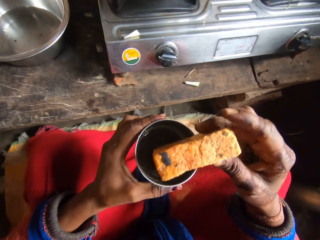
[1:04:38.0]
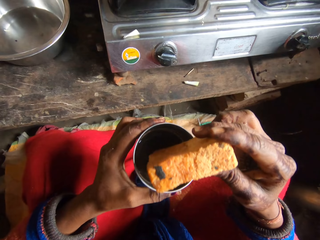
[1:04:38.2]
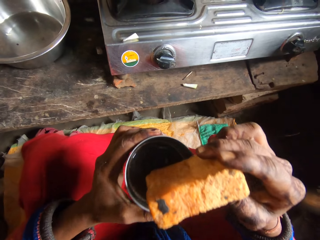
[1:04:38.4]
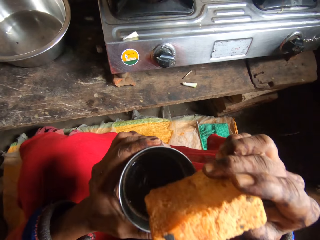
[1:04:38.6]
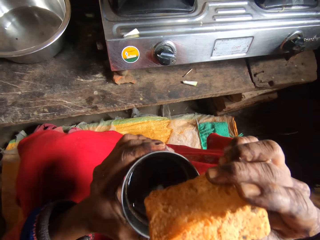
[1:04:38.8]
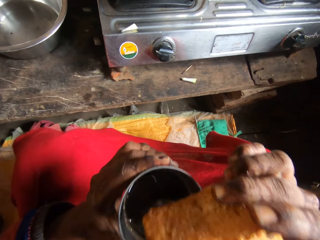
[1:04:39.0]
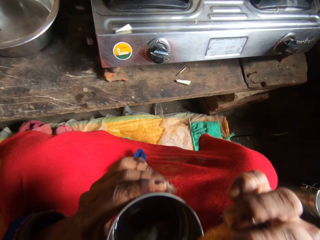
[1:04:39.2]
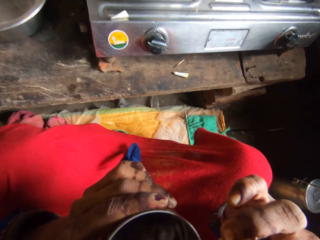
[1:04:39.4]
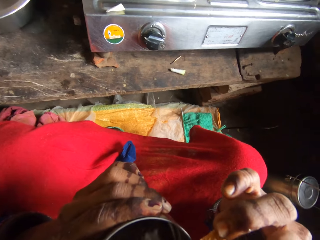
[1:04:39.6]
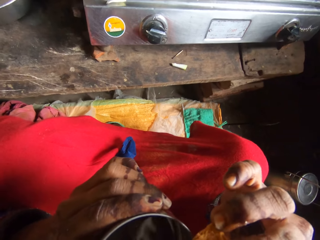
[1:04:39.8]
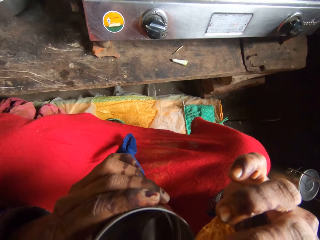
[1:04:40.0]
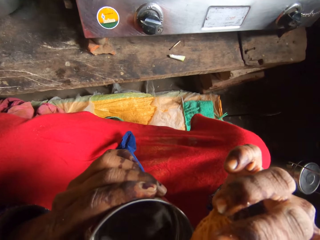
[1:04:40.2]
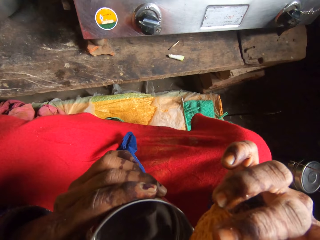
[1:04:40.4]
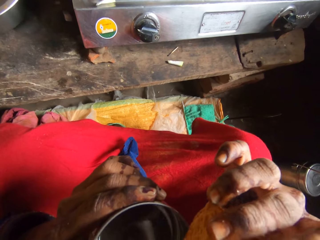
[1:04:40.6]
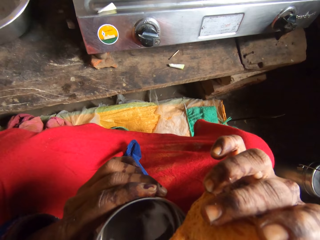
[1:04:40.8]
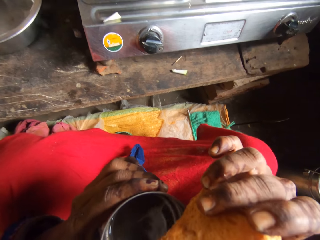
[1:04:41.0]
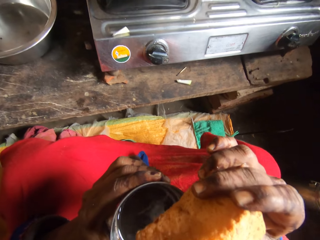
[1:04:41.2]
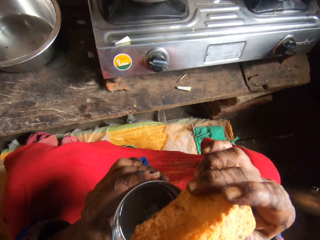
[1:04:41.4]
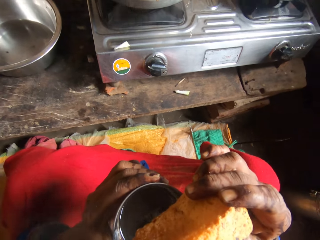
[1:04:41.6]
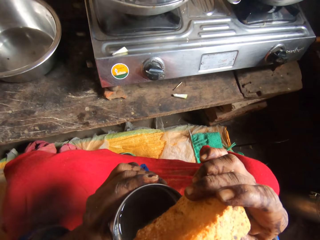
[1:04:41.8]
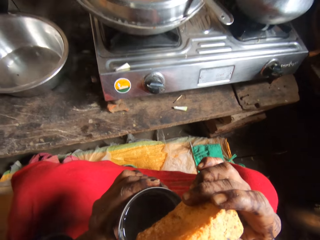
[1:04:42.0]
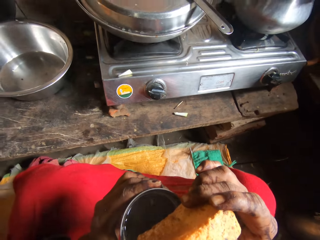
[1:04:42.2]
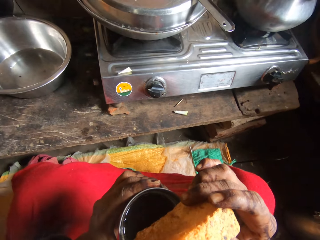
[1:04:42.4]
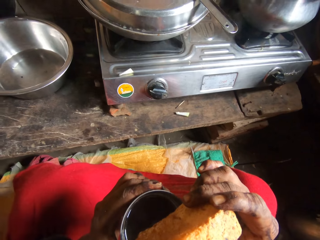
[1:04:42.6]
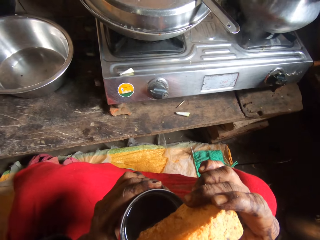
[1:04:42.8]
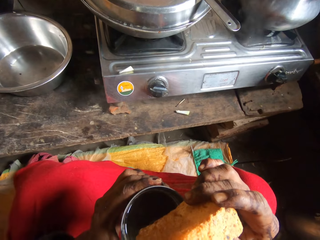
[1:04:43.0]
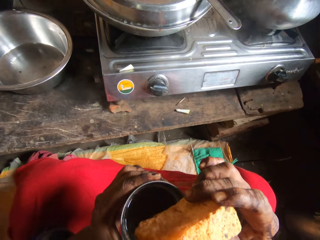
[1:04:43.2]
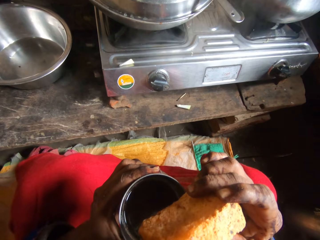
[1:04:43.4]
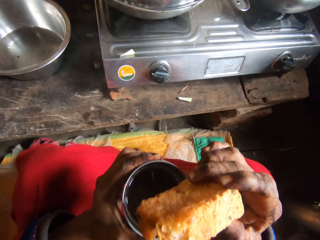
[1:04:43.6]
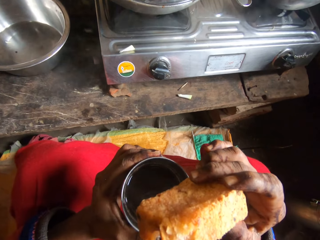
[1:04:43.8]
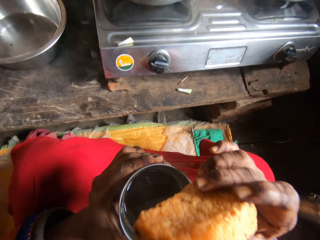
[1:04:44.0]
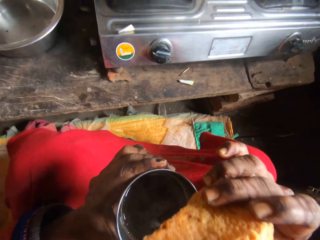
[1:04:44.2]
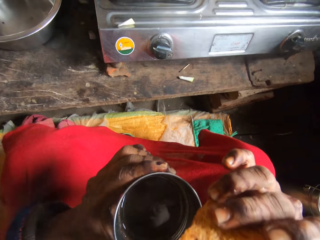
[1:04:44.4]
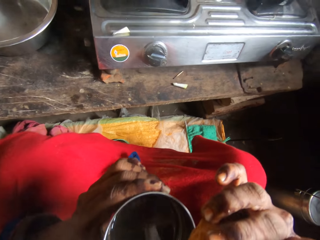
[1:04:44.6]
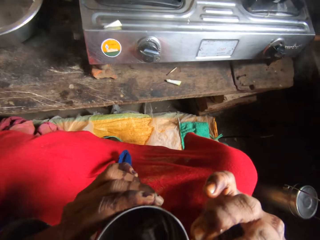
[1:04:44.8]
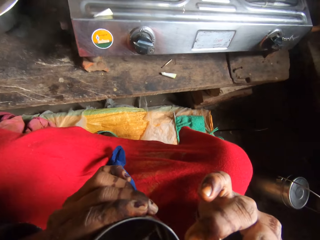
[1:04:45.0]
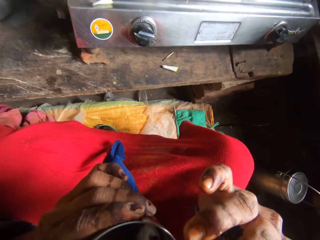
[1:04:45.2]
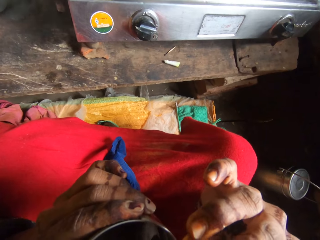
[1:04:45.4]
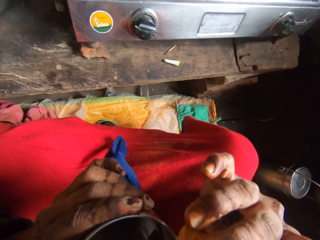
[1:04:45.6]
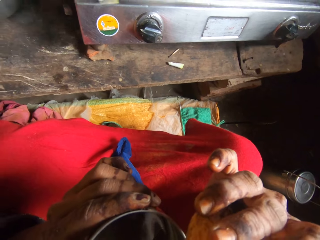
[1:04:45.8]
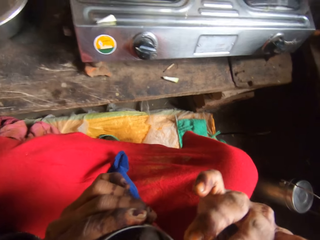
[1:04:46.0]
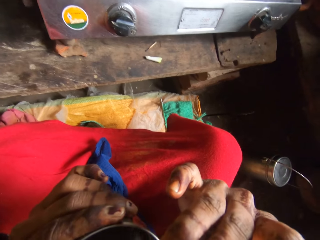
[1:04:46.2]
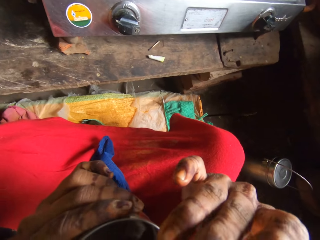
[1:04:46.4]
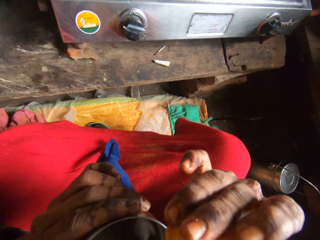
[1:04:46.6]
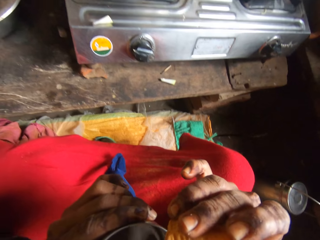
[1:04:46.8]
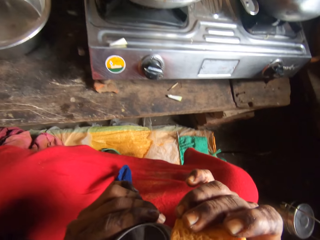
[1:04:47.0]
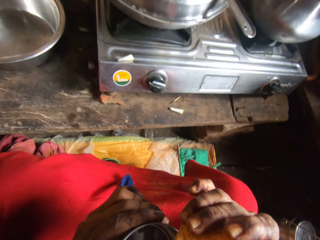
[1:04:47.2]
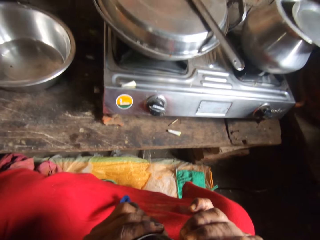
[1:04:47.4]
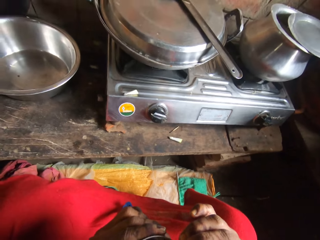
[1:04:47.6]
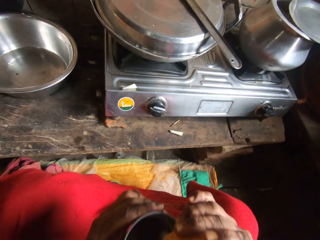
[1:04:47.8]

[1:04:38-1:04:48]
The camera wearer eats the bread.

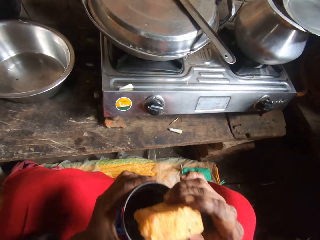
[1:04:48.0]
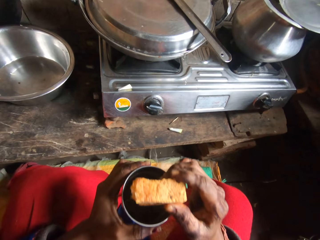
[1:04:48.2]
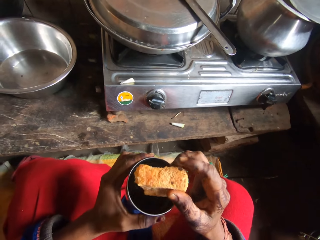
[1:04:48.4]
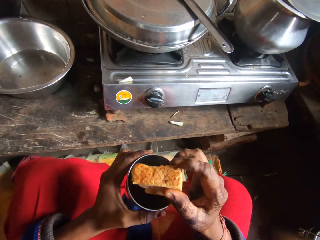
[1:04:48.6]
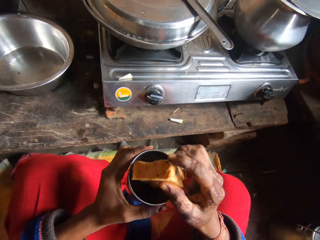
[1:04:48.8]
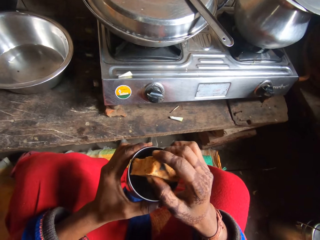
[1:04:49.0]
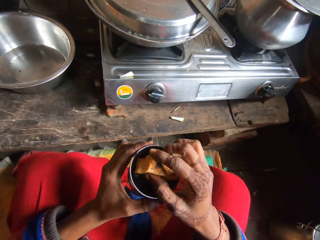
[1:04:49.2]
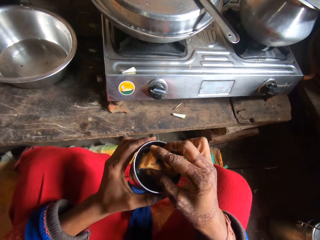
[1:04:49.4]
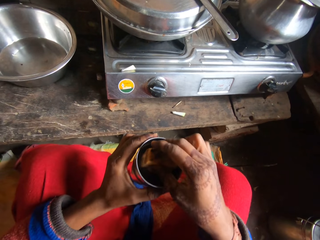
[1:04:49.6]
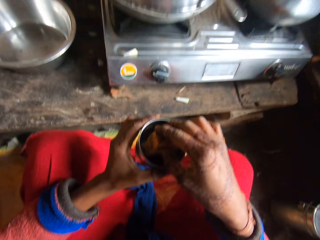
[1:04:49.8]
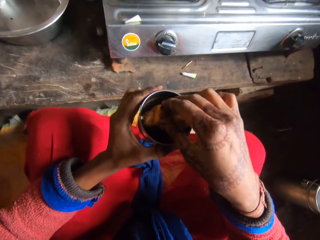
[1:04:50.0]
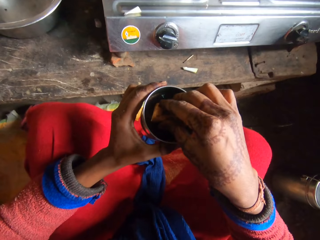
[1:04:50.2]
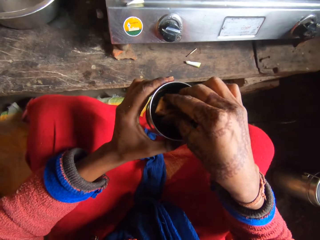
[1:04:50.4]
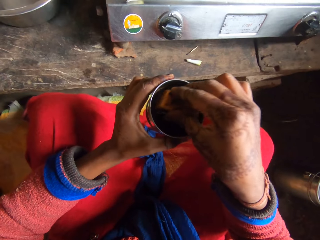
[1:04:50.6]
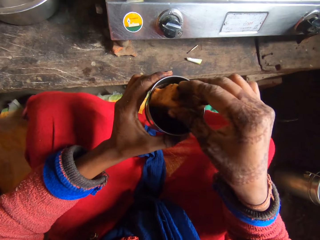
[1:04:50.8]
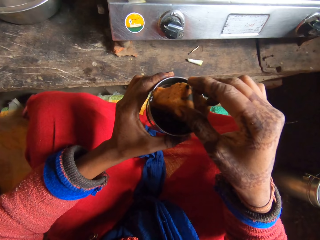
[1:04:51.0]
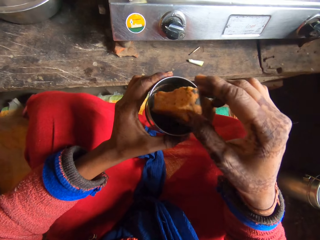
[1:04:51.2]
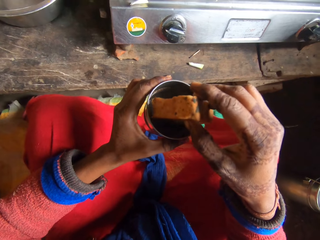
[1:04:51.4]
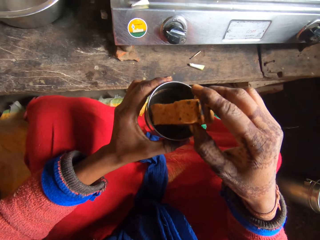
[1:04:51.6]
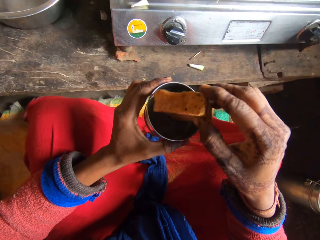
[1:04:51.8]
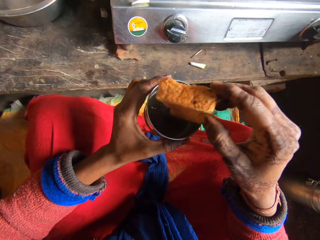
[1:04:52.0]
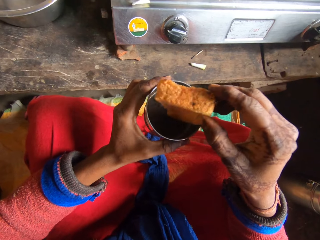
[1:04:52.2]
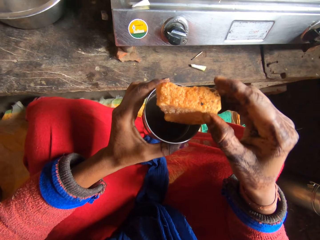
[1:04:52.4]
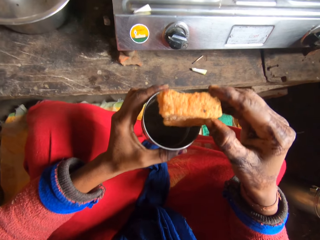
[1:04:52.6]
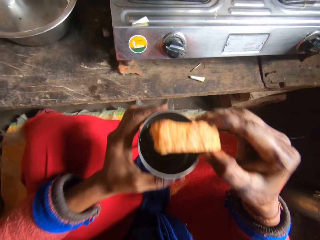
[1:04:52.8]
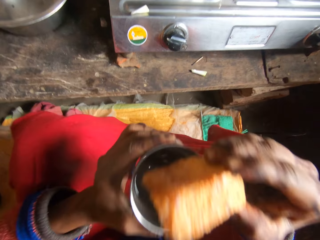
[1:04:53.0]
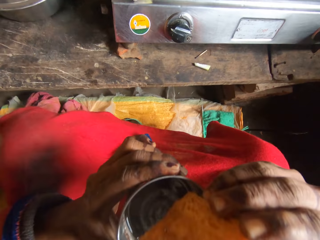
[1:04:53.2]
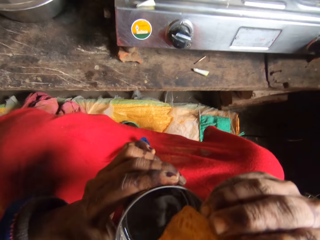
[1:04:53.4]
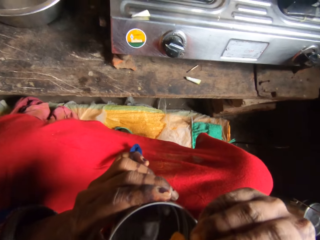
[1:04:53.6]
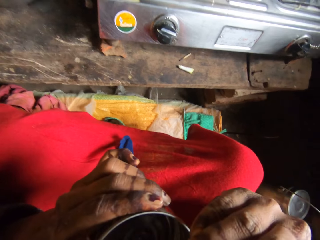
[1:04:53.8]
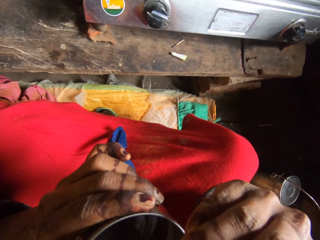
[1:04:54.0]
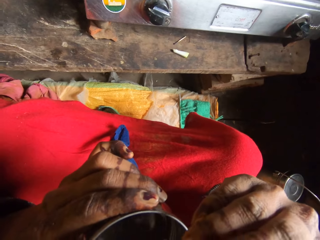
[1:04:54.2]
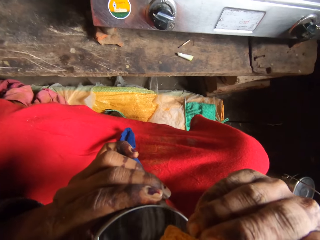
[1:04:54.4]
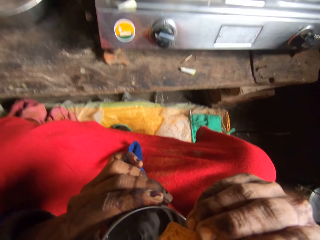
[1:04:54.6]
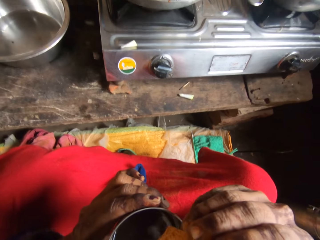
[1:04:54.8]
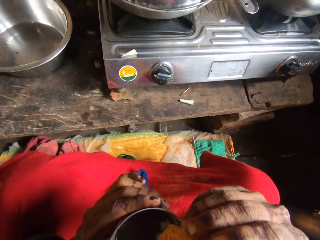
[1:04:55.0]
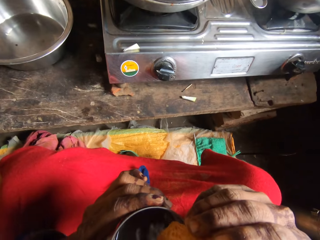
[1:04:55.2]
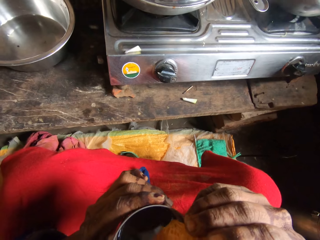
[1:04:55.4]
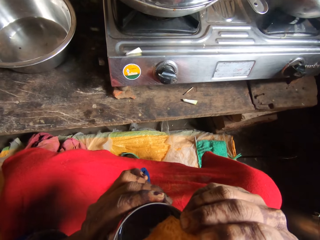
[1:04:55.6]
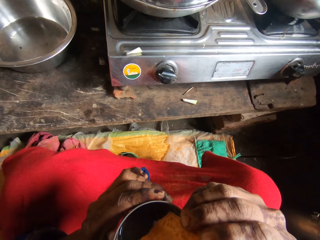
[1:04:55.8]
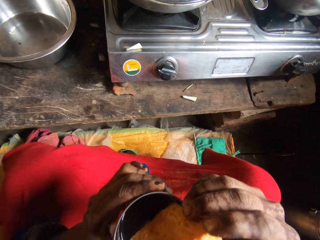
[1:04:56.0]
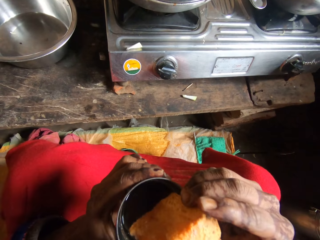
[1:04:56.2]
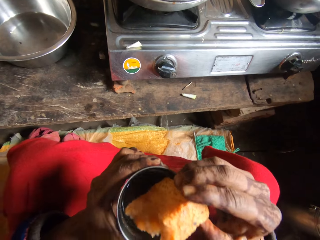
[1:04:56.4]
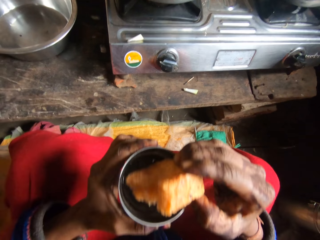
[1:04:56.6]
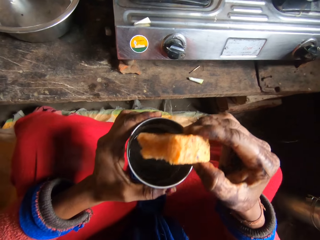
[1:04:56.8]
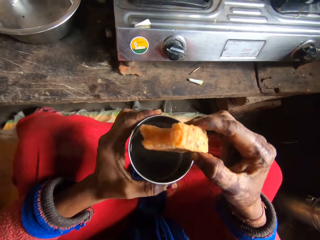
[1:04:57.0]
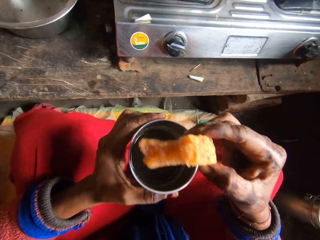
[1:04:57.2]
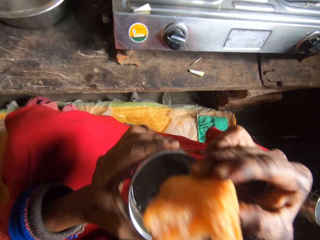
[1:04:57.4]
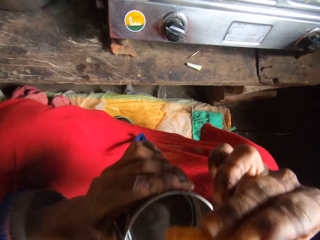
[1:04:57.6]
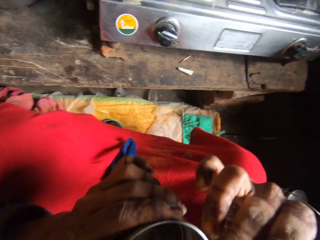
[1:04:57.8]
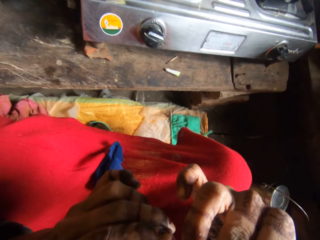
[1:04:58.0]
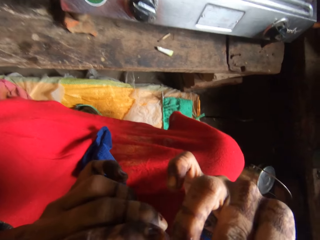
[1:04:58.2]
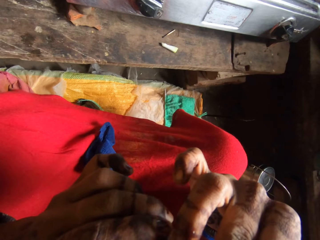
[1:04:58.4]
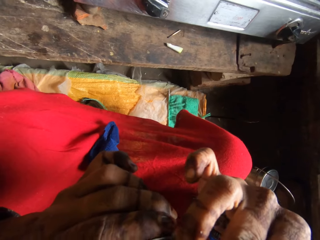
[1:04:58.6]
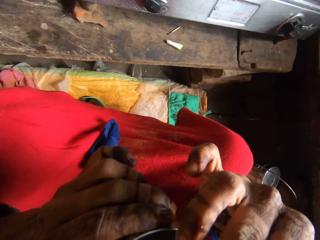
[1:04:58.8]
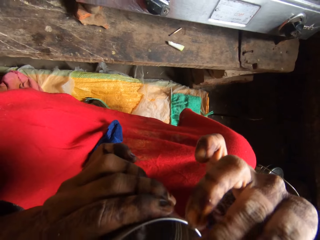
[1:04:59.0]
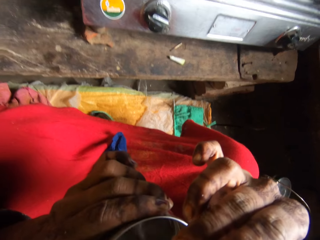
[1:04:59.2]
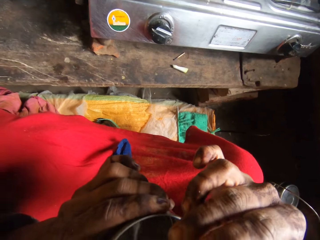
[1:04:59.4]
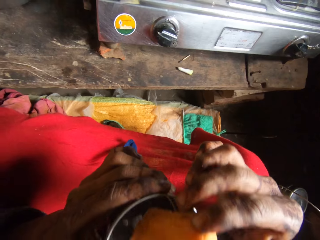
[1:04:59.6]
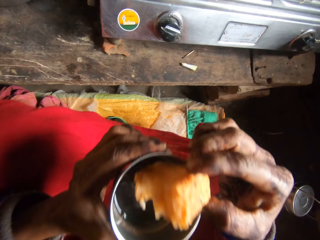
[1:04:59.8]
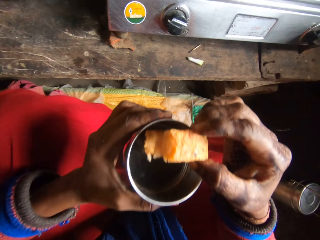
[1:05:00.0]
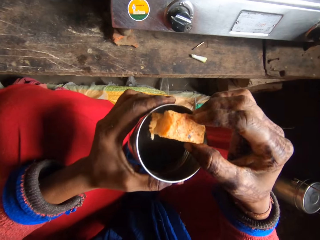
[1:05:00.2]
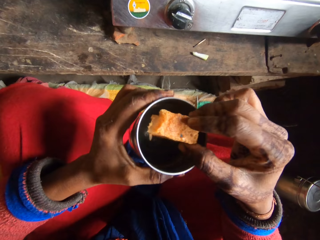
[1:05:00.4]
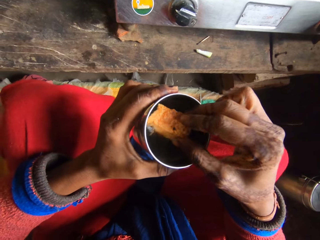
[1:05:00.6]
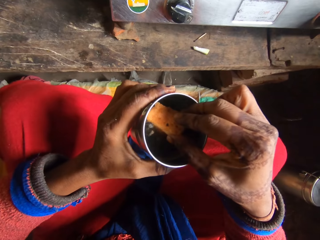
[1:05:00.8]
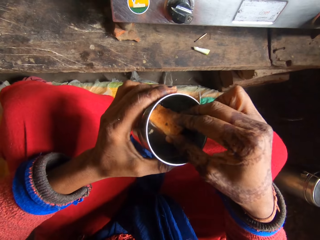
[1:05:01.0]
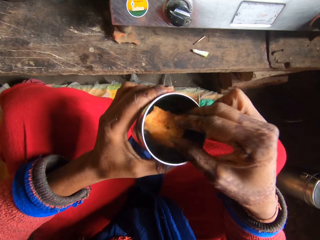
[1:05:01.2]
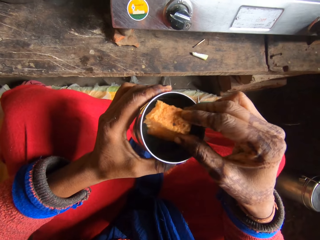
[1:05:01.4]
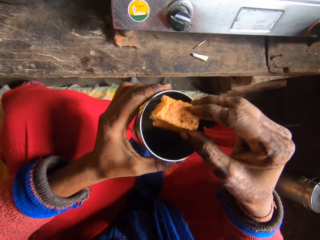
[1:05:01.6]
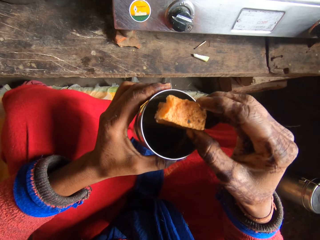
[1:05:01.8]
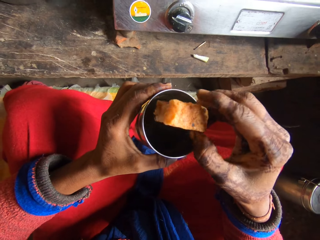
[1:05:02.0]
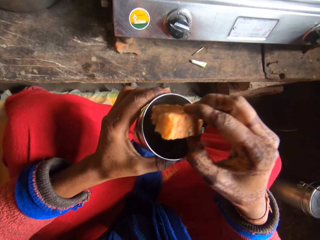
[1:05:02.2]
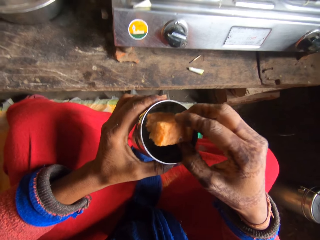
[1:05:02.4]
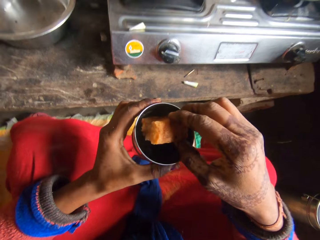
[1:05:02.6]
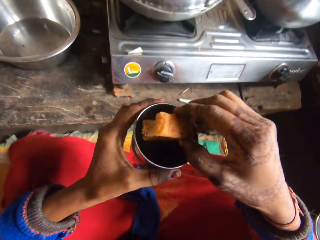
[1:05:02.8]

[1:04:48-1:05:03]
The camera wearer dips the bread inside the tea in the cup. They eat the bread. They dip the bread inside the tea in the cup.
